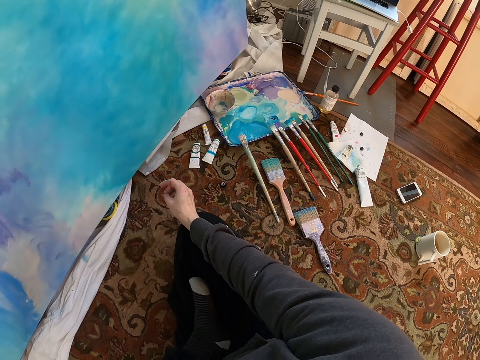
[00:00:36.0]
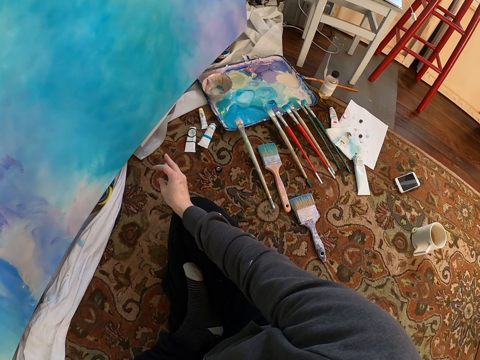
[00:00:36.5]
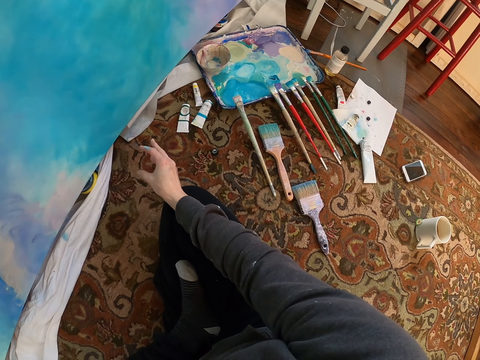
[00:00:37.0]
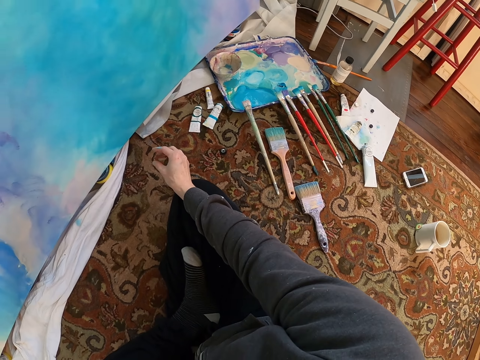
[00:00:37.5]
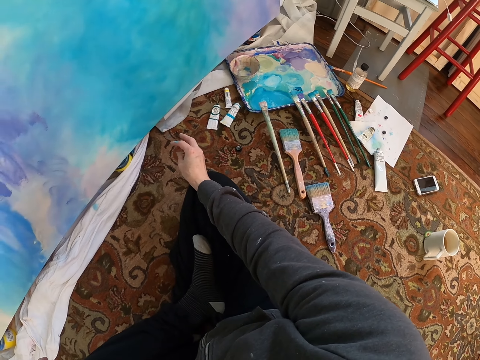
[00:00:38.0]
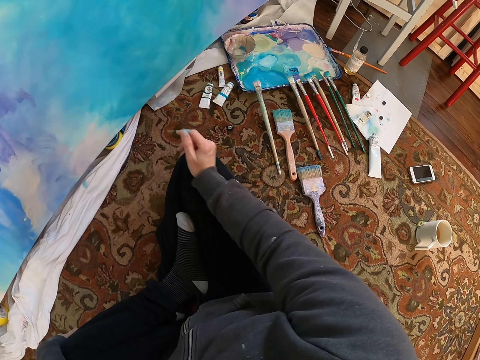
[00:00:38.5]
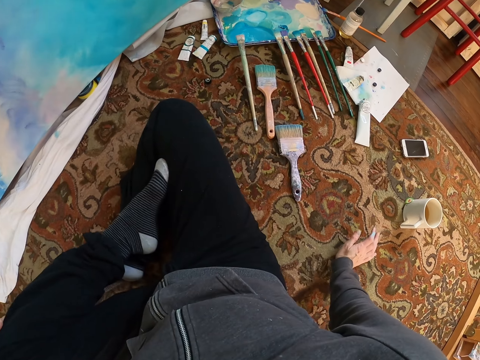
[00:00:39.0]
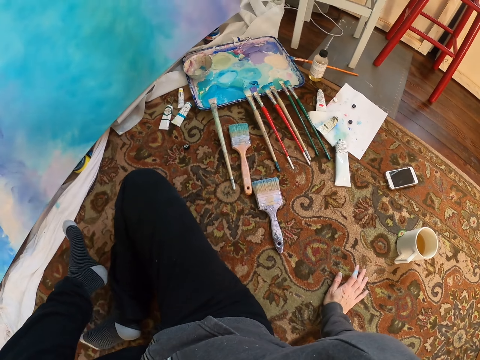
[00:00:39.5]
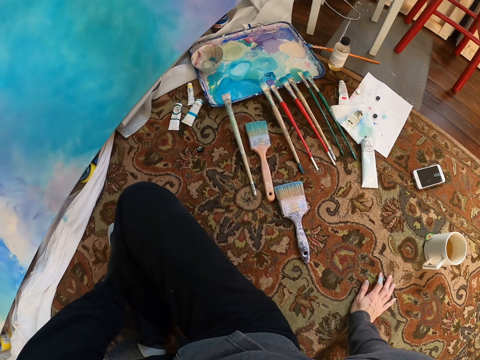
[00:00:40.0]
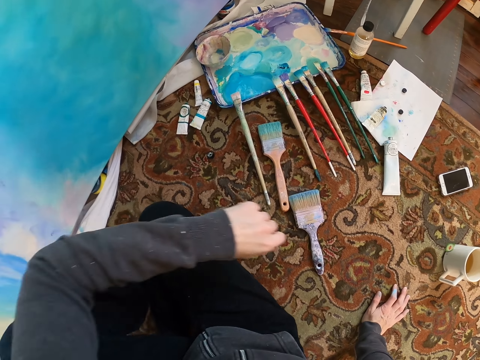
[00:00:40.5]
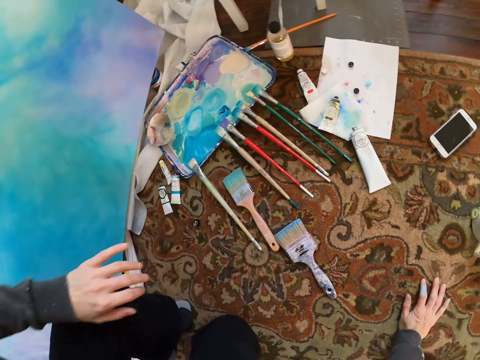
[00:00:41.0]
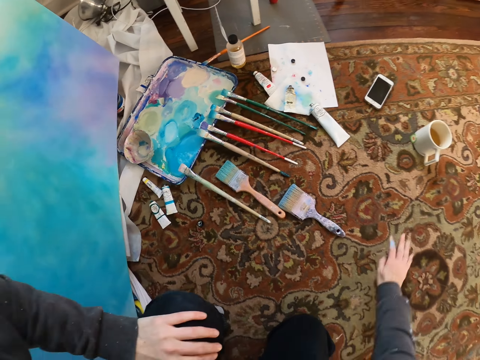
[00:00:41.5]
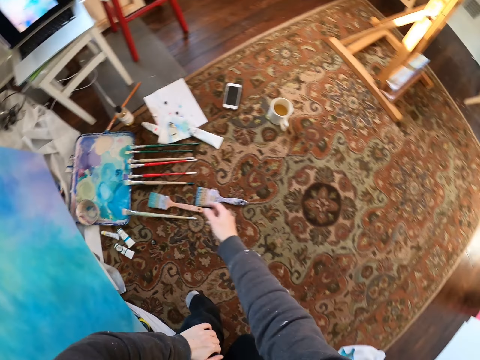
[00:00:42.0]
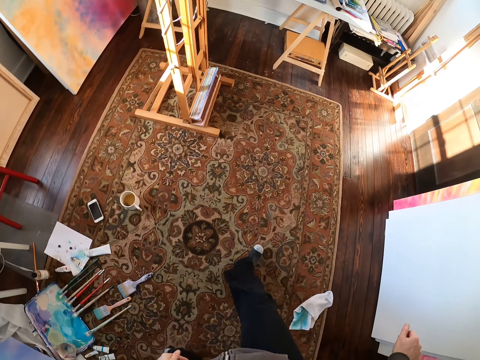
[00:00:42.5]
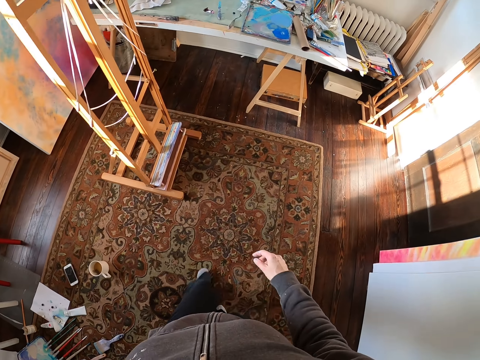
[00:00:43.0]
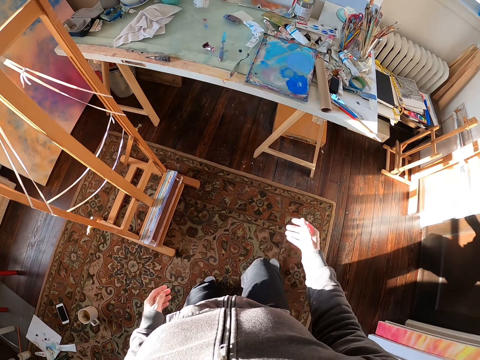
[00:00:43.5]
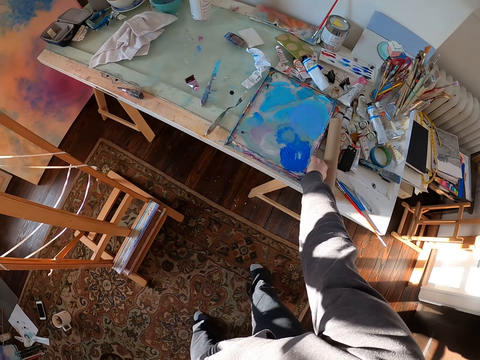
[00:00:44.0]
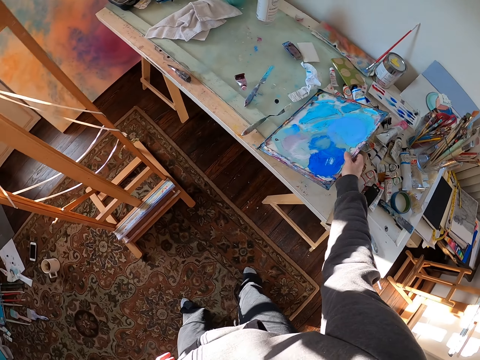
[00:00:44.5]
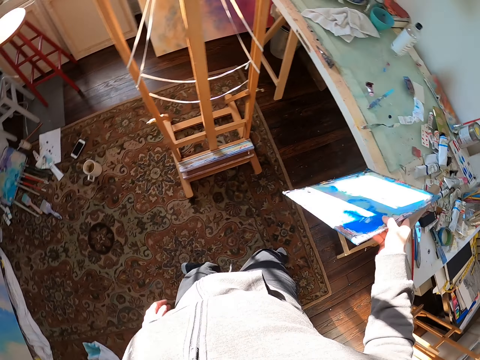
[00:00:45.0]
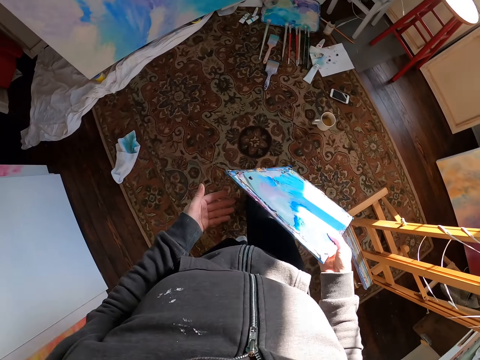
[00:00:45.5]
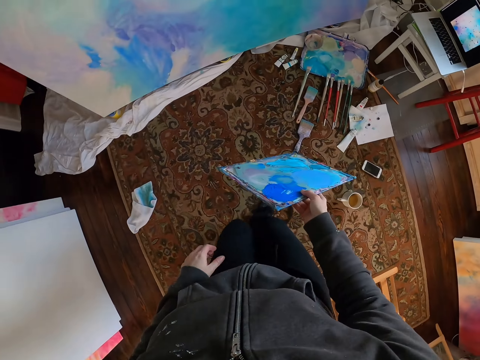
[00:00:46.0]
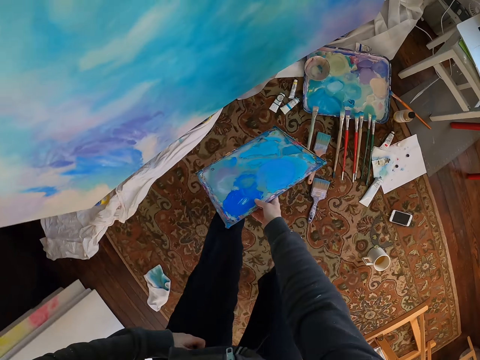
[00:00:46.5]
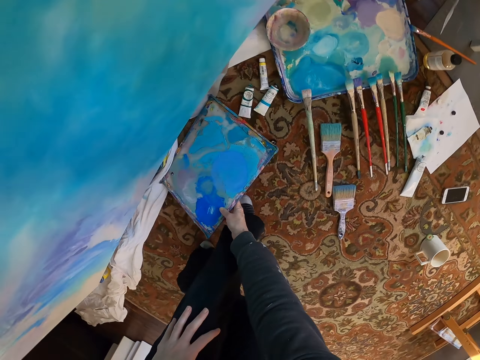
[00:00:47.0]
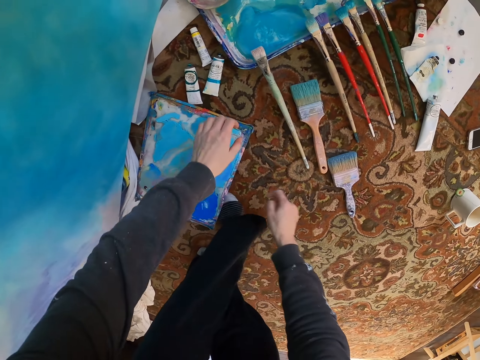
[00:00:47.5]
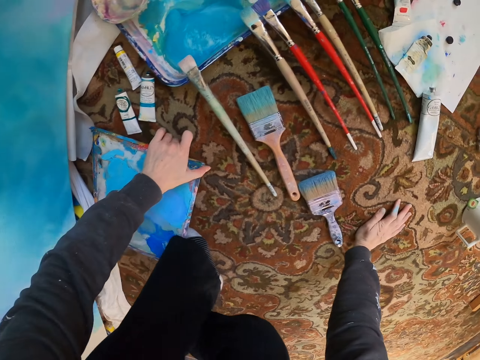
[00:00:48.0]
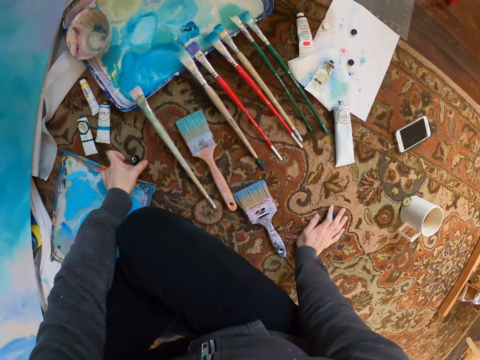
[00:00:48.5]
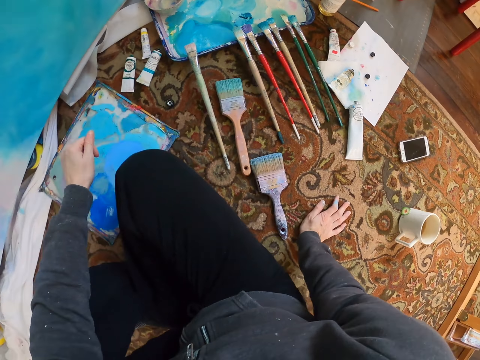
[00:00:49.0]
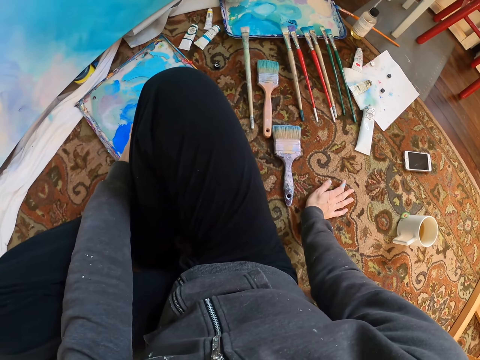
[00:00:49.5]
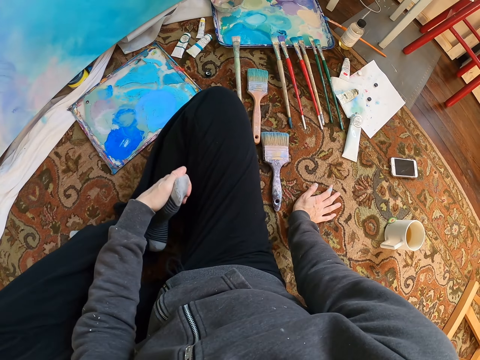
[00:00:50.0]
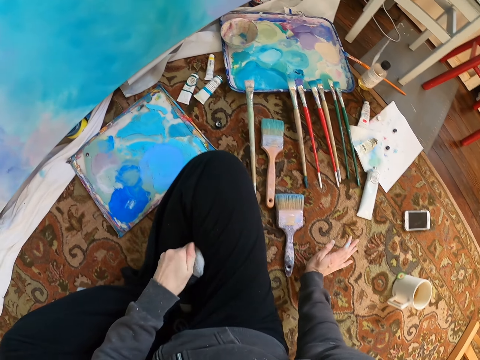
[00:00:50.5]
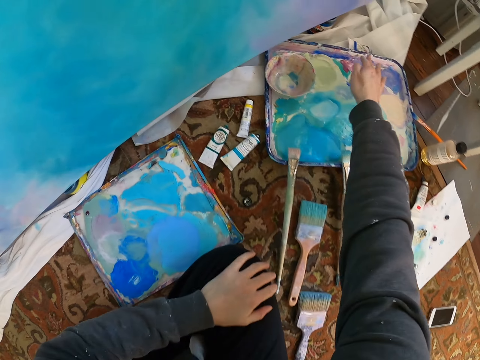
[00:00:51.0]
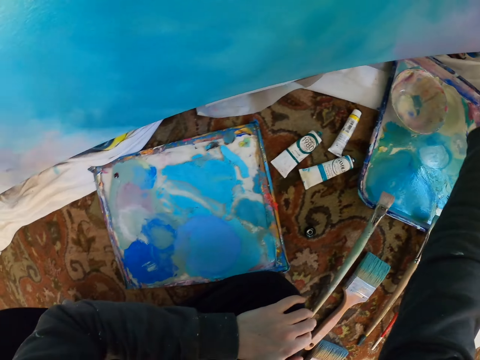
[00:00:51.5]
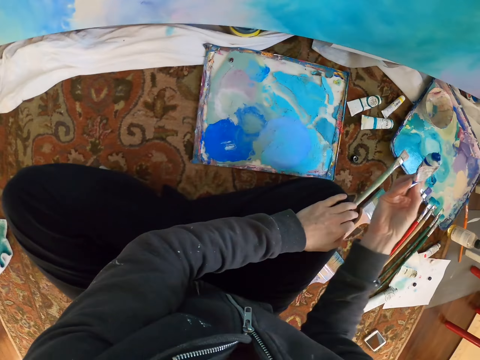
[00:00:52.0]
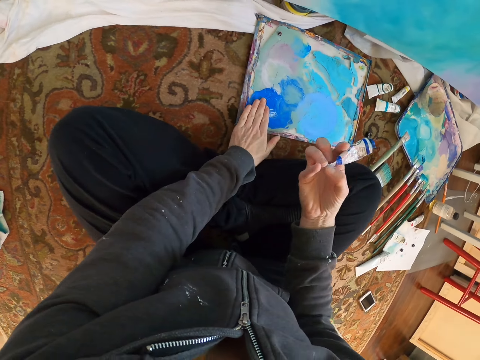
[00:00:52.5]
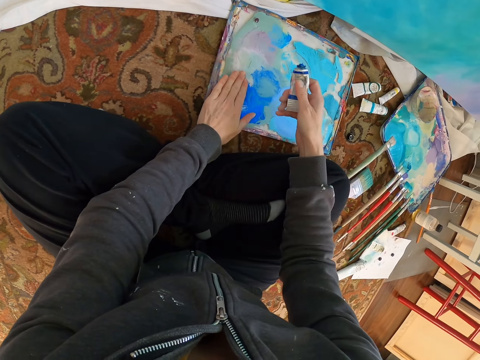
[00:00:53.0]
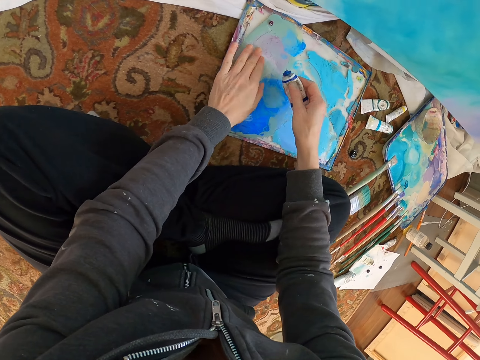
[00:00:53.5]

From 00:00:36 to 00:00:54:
The camera wearer looks around. They click fingers. They stand up. They walk in the room. They pick up the paintboard or palette. They walk back. They drop the paintboard. They sit down. They take a color tube container.

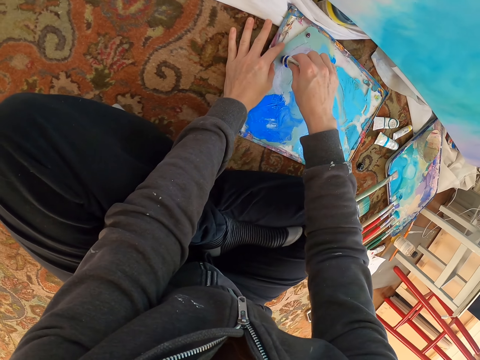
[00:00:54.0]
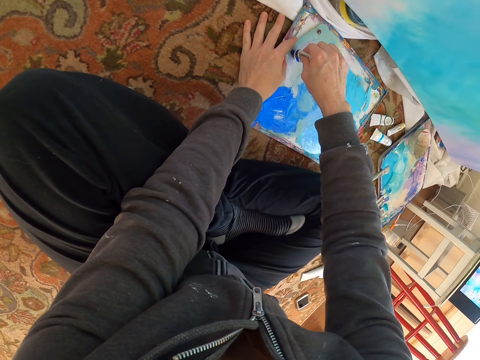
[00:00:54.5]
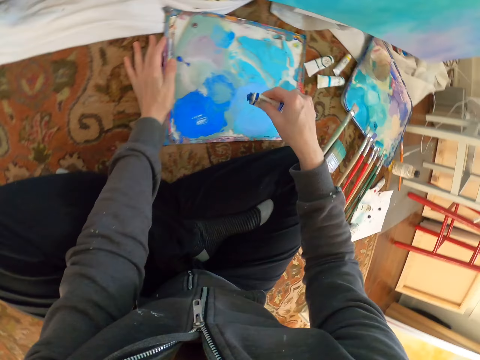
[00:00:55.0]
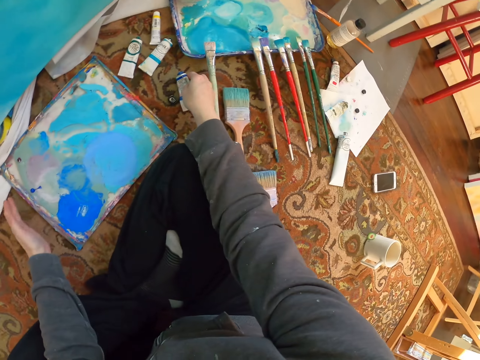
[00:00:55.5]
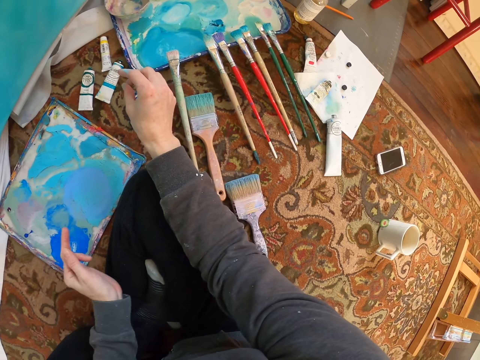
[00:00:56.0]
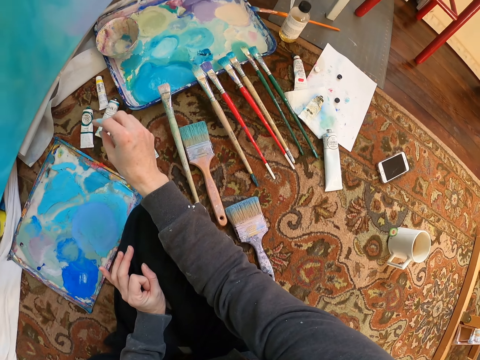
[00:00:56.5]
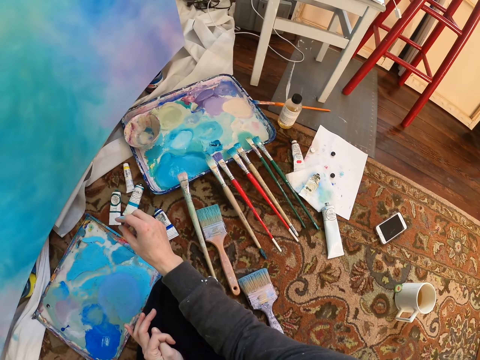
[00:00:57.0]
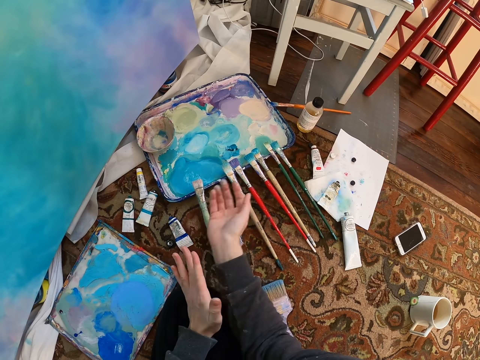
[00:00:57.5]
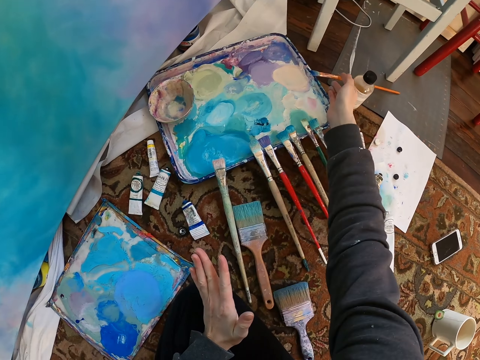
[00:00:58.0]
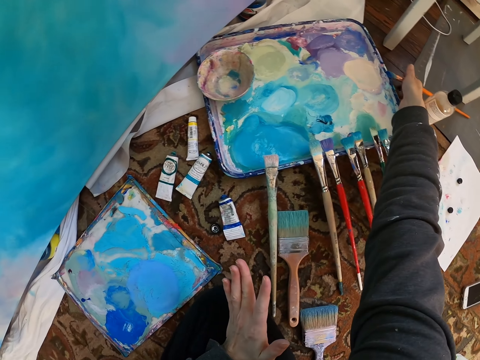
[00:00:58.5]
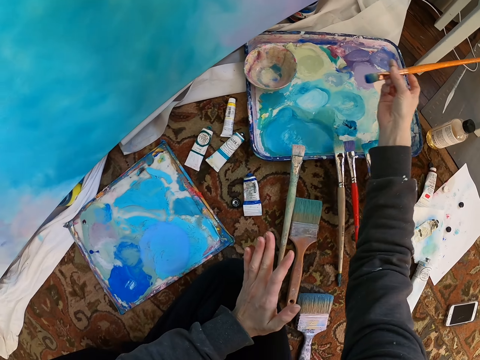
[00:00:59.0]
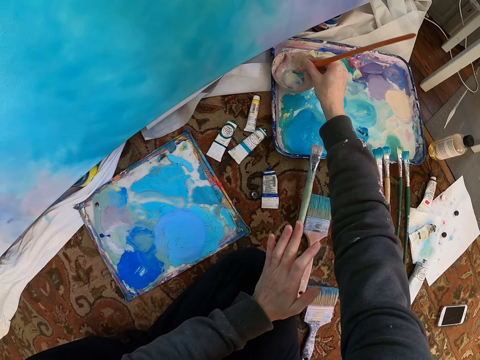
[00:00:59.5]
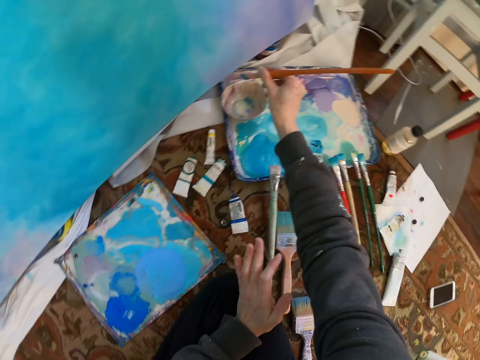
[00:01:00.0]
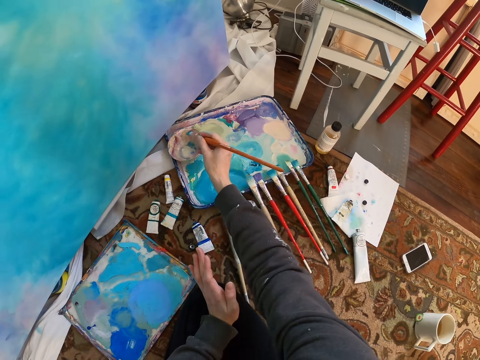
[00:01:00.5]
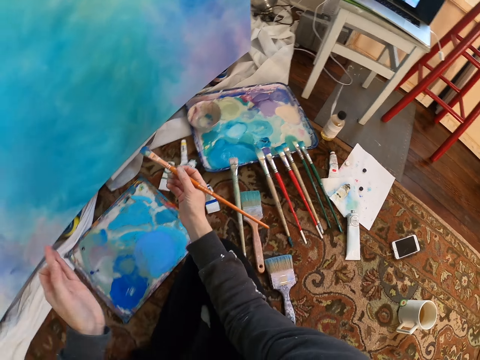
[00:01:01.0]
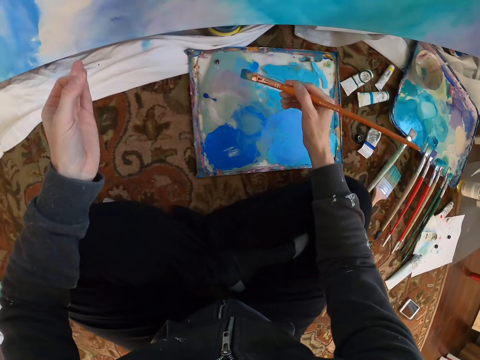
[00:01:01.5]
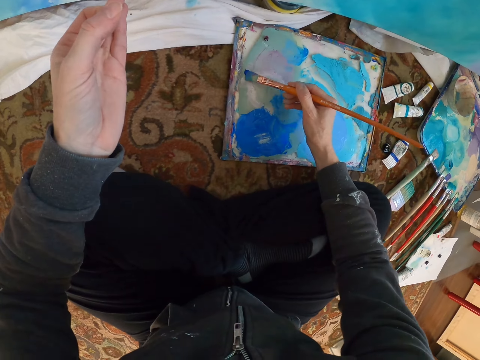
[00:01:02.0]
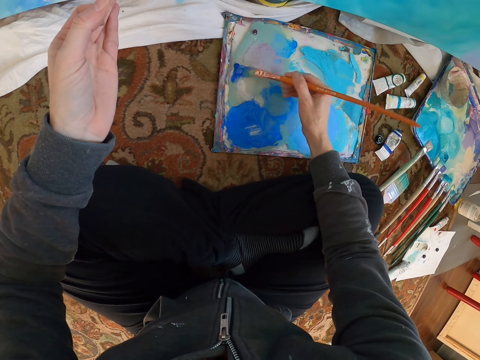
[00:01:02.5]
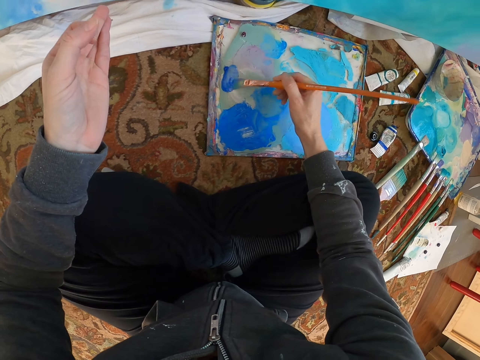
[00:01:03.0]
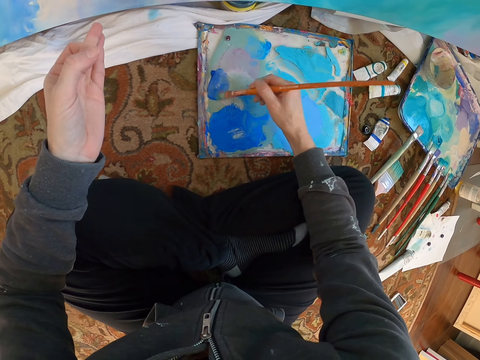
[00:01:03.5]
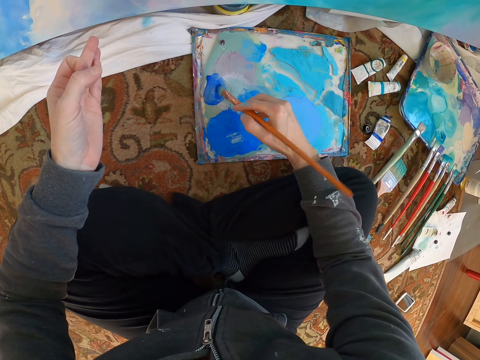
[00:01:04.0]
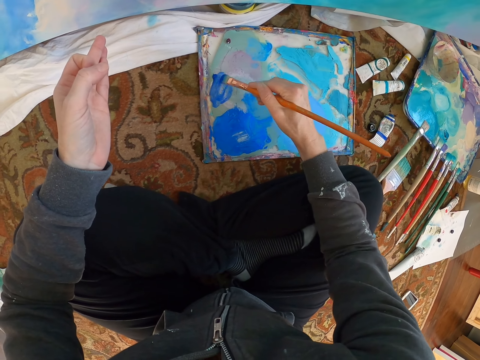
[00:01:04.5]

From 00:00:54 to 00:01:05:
The camera wearer removes the paint from the container. They squeeze color to the palette. They put the color tube down. They pick up the brush. They dip the brush in watercolor in a paint bowl. They rub the brush on the board.
